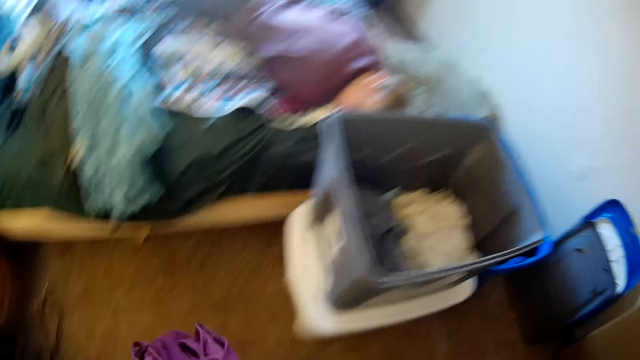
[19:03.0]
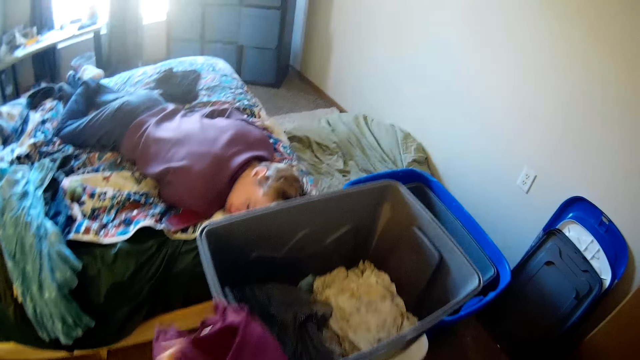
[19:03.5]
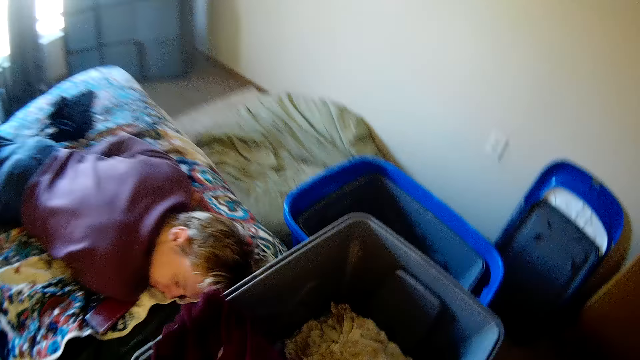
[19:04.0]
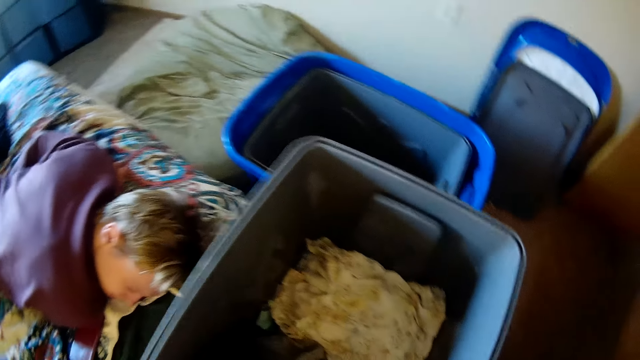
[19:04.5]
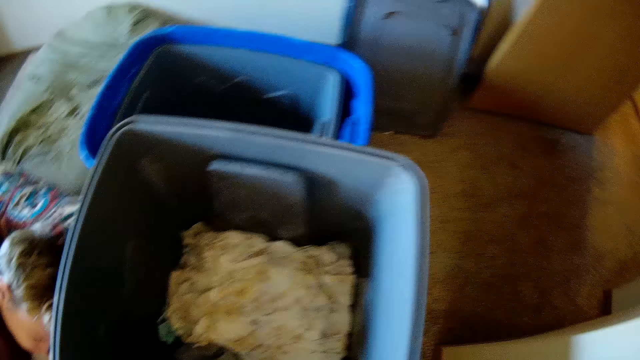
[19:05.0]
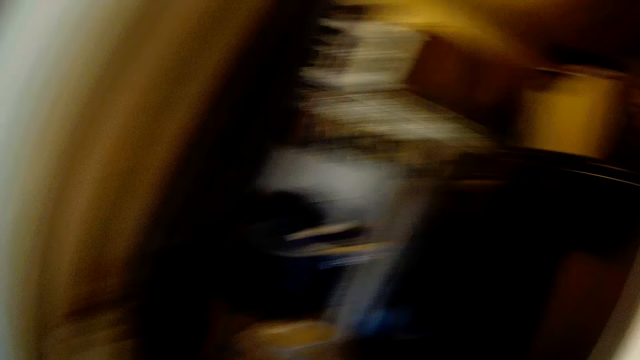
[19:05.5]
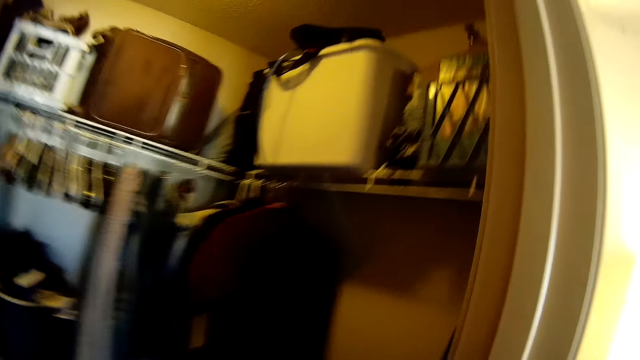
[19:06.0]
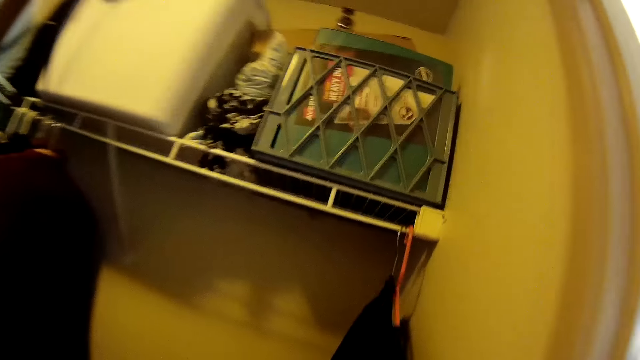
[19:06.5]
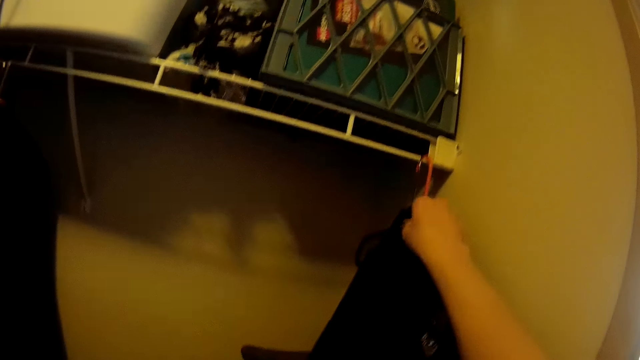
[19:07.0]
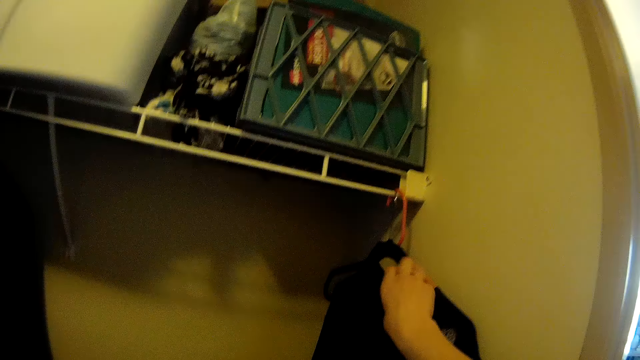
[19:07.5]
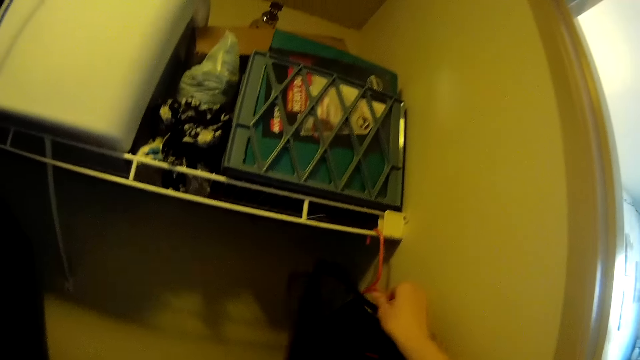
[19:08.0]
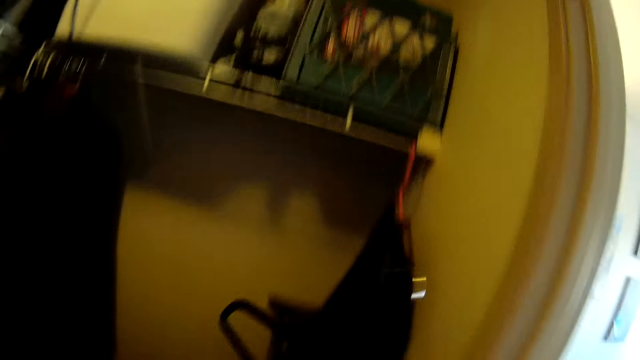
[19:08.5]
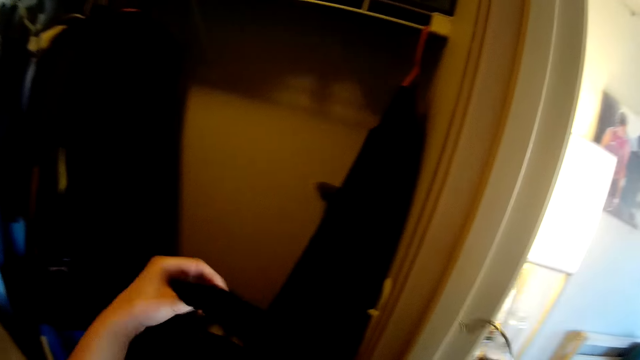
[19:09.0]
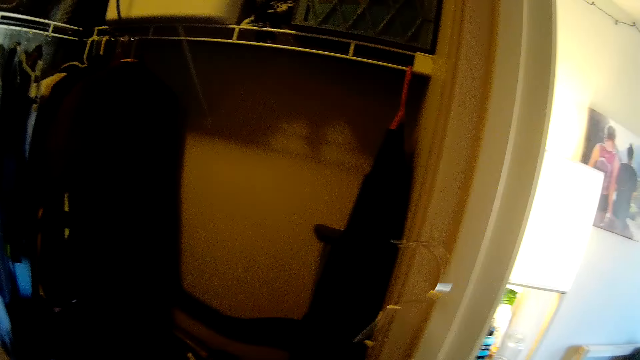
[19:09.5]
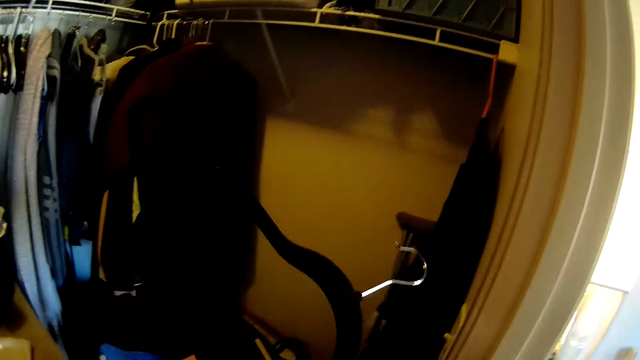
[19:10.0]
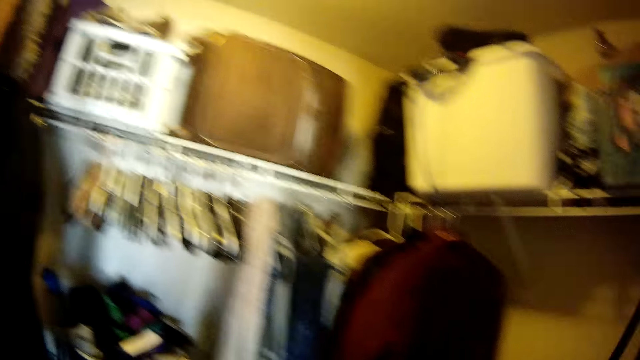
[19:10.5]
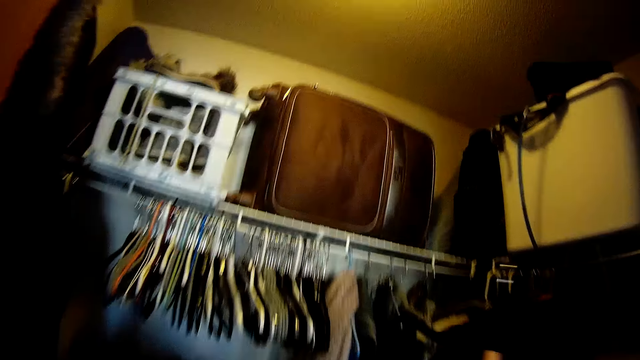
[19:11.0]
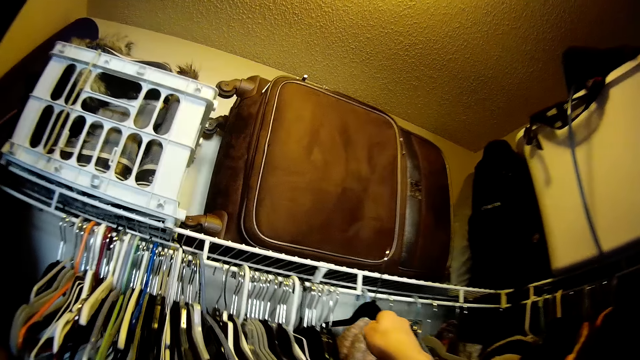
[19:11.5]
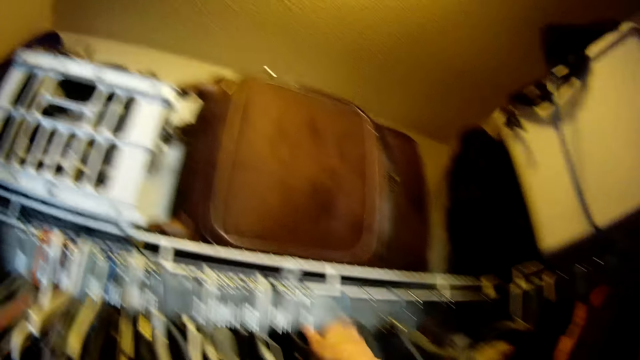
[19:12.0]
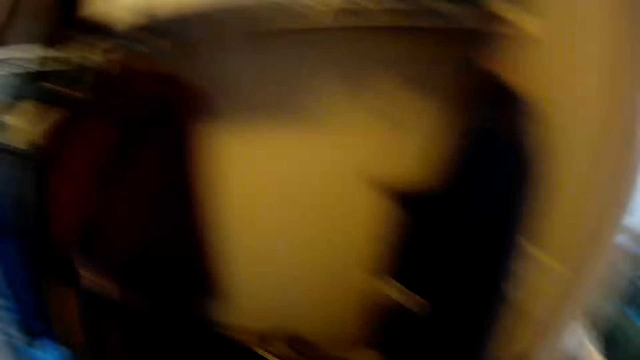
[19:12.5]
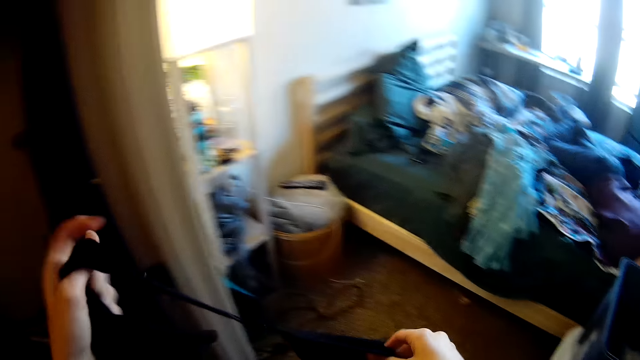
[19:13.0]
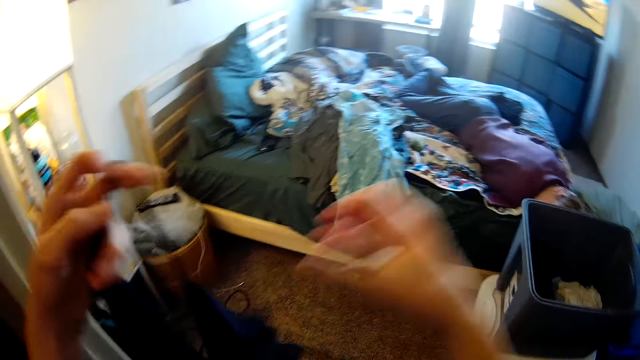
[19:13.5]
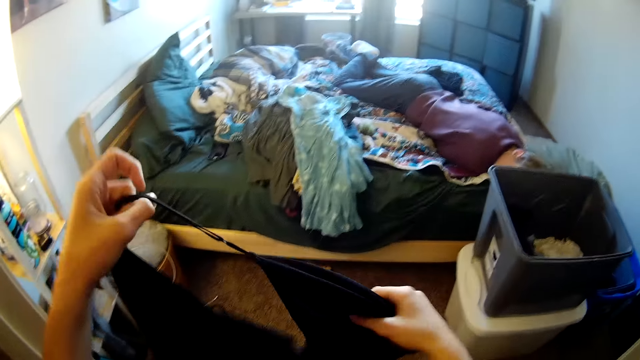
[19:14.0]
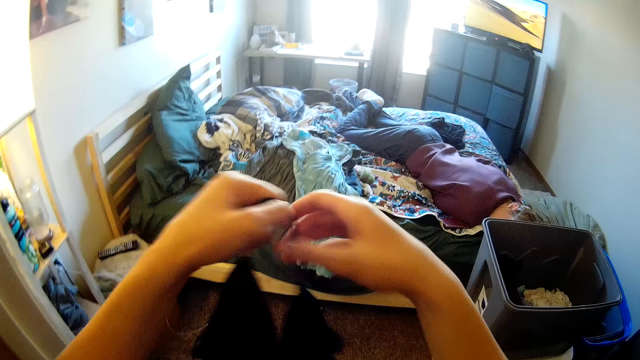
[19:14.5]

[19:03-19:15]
The camera wearer places the cloth in his hands in the bucket. He turns around. He walks to the wardrobe. He picks another cloth on the hanger from the wardrobe. He removes the cloth from the hanger. He places the hanger in the wardrobe. He turns around.

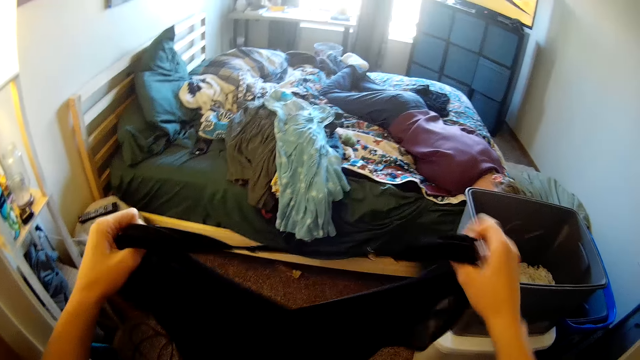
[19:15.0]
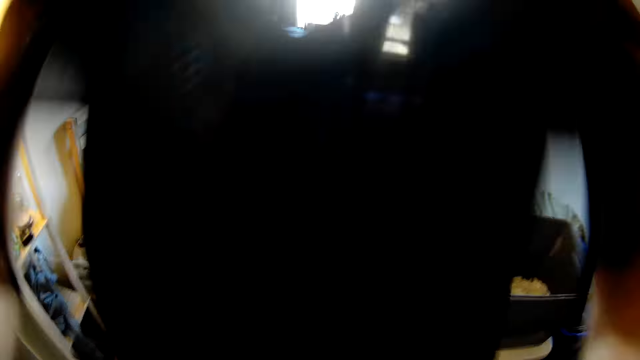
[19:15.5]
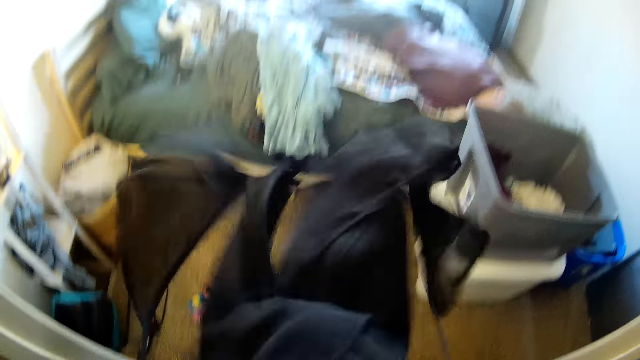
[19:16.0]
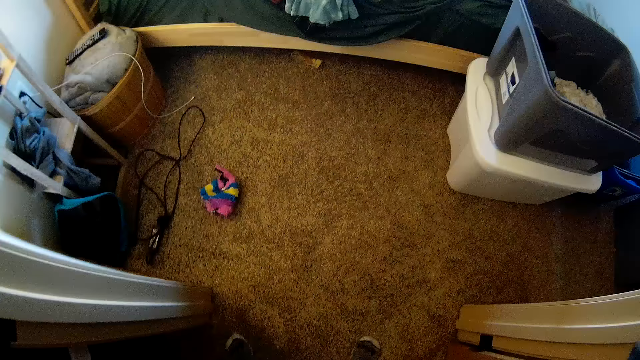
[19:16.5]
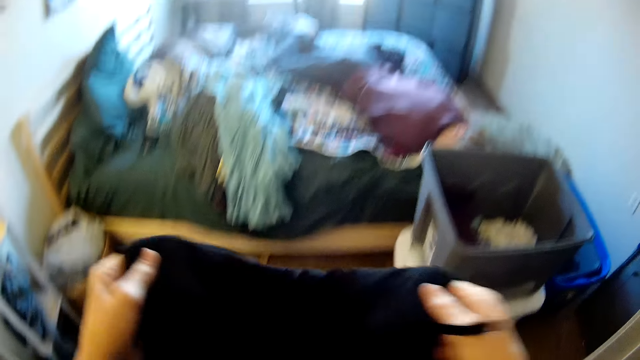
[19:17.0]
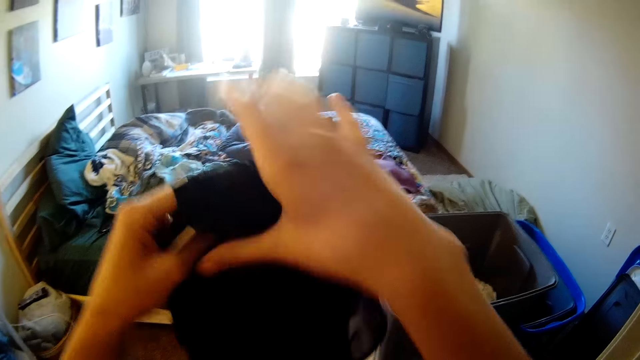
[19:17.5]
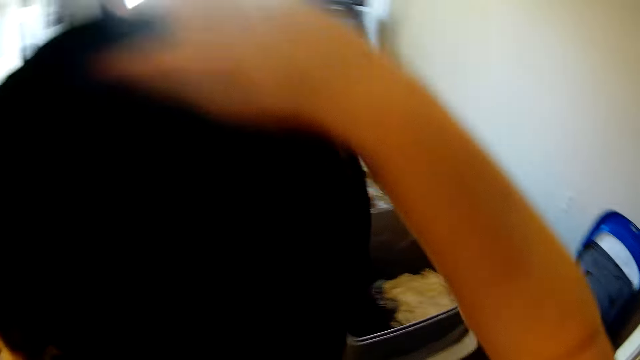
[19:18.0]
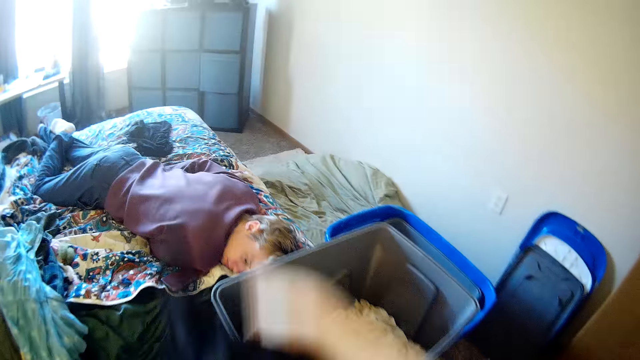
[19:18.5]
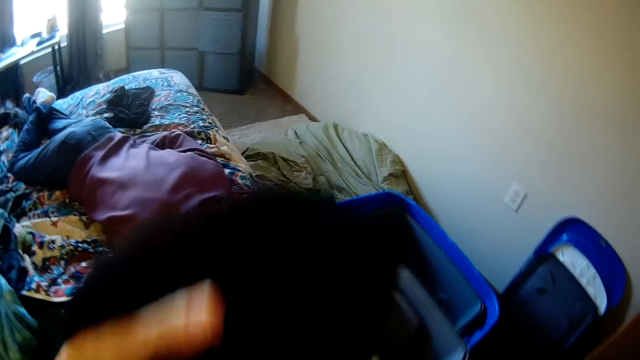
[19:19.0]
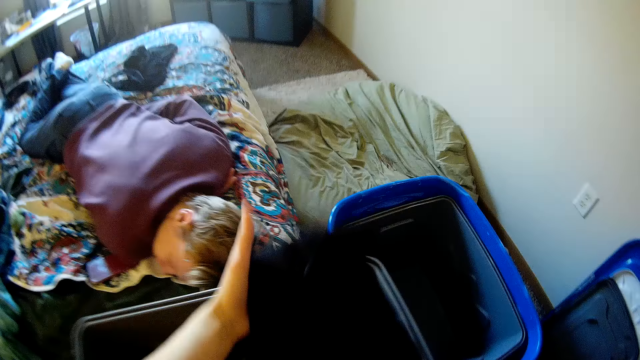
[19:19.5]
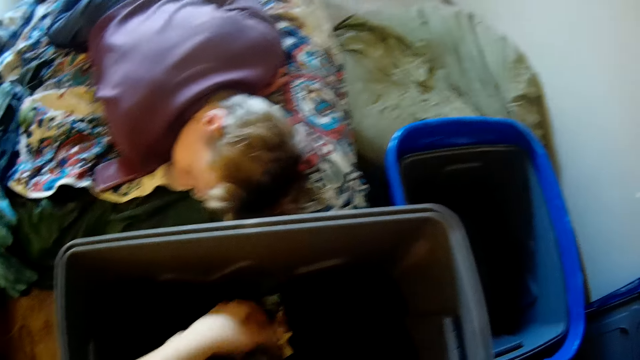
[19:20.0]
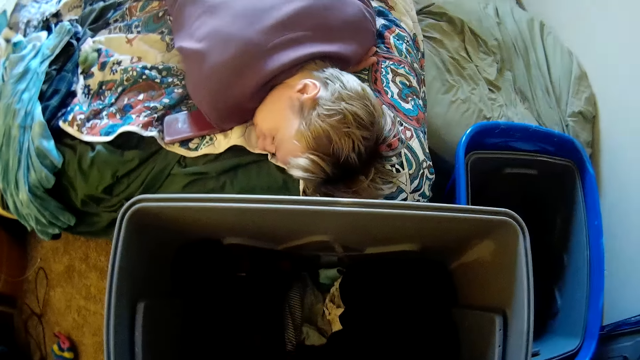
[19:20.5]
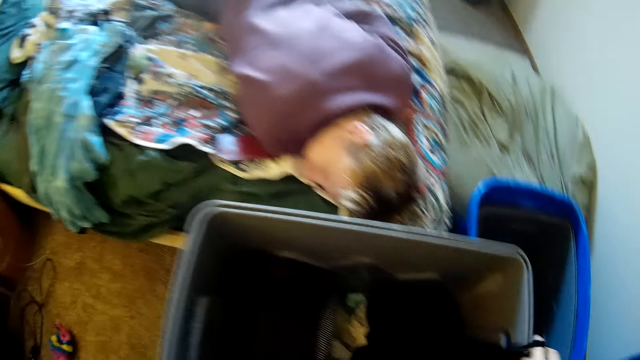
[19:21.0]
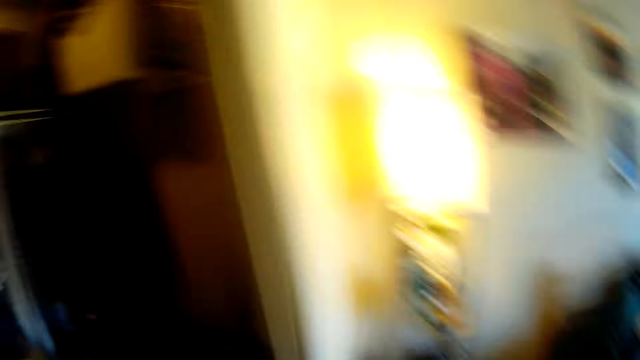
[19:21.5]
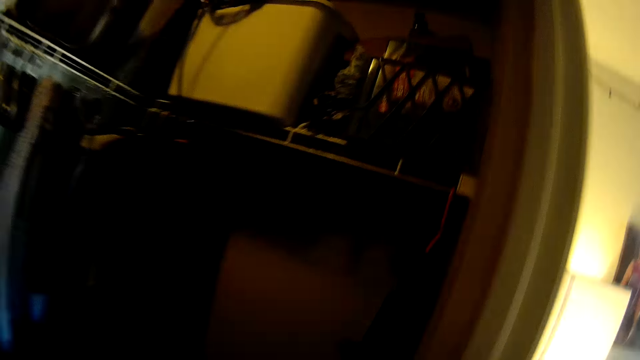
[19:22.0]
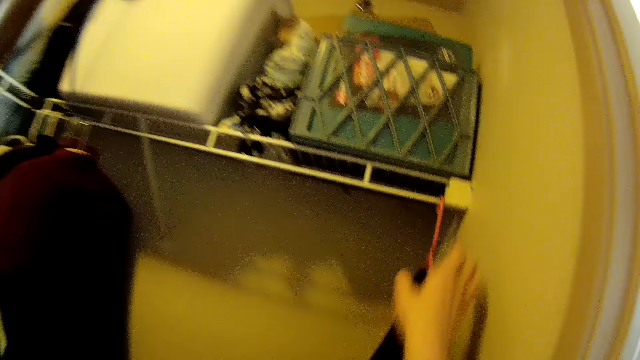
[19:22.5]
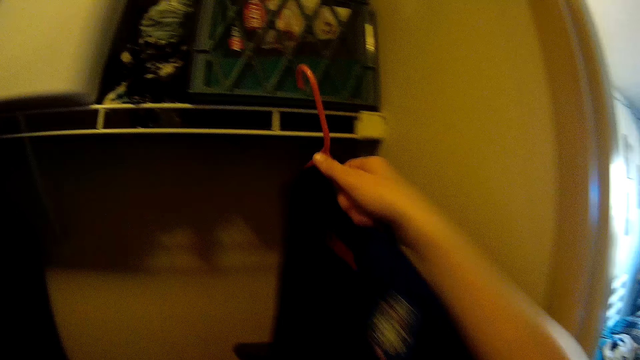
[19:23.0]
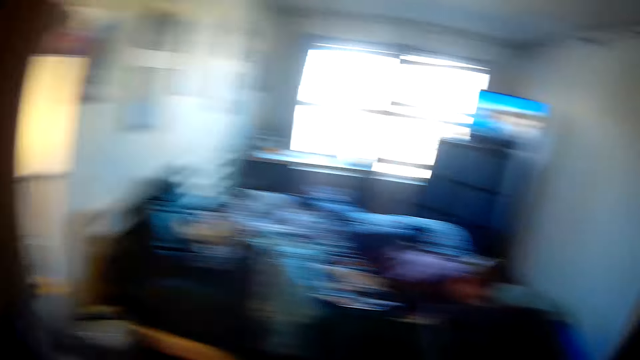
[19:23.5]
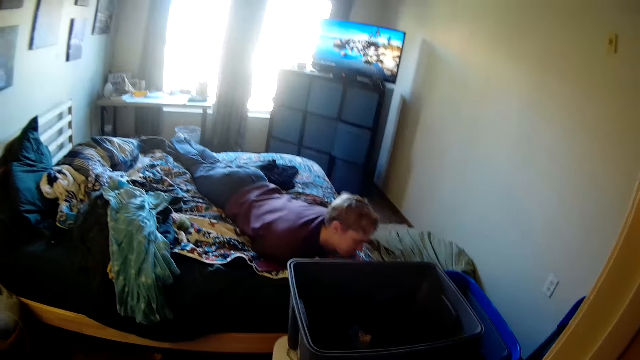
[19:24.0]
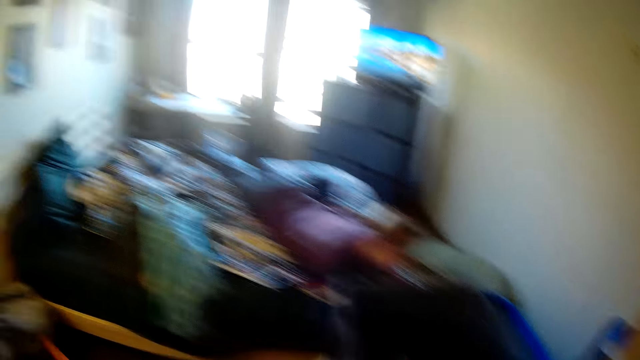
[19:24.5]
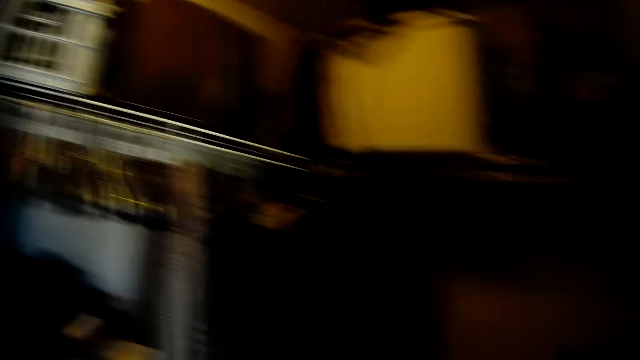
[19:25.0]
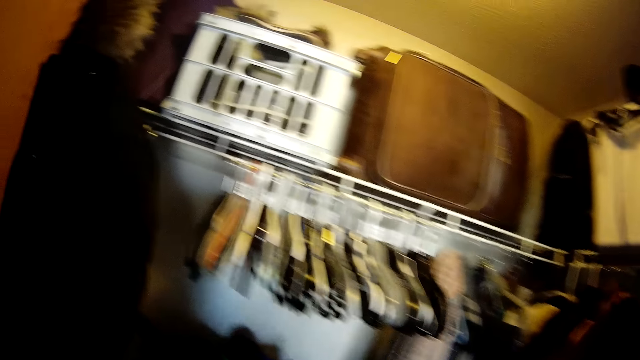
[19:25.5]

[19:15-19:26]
The camera wearer folds the cloth in his hands. He places the cloth in his hands in the bucket. He turns around. He walks to the wardrobe. He picks another cloth on the hanger from the wardrobe.
